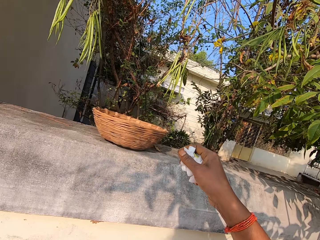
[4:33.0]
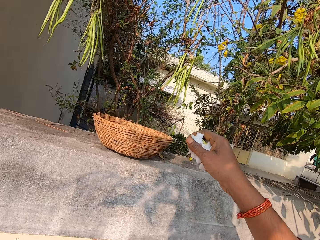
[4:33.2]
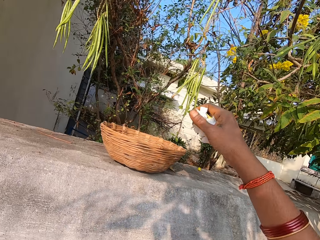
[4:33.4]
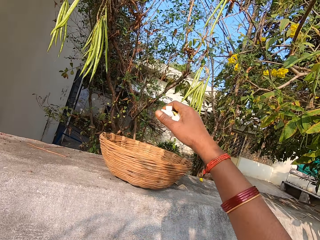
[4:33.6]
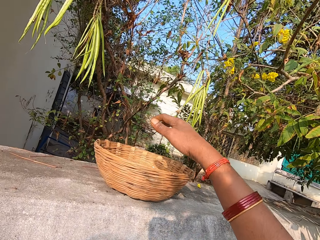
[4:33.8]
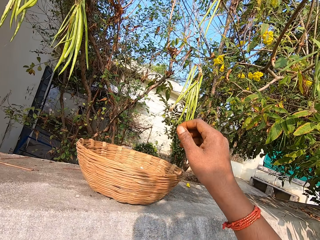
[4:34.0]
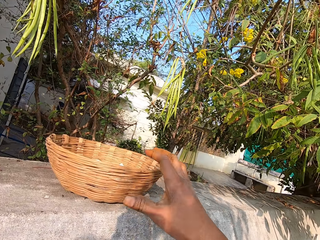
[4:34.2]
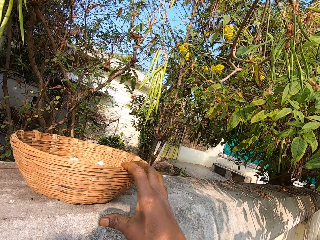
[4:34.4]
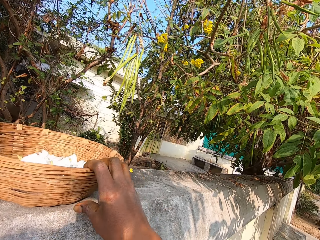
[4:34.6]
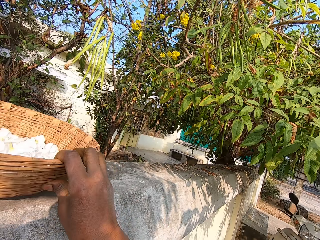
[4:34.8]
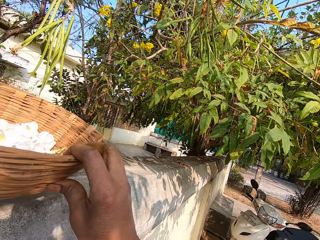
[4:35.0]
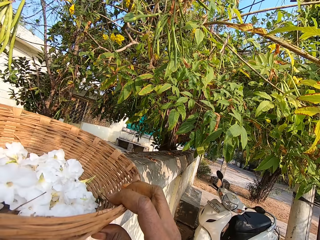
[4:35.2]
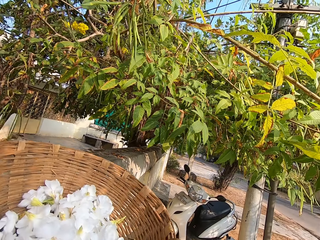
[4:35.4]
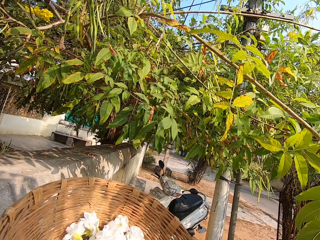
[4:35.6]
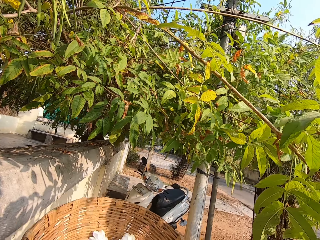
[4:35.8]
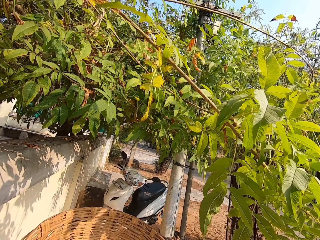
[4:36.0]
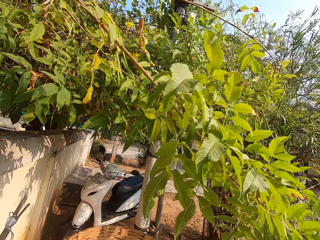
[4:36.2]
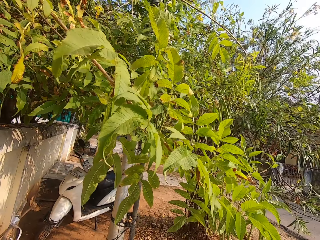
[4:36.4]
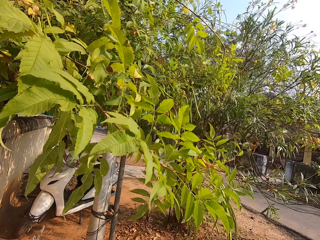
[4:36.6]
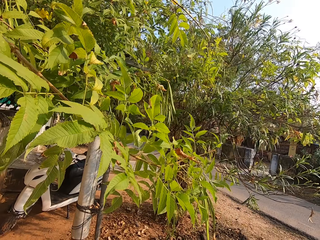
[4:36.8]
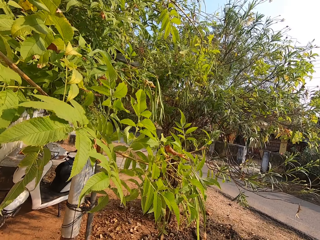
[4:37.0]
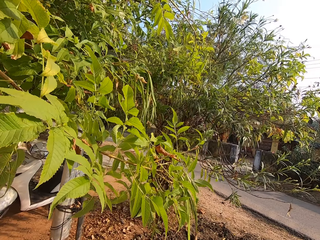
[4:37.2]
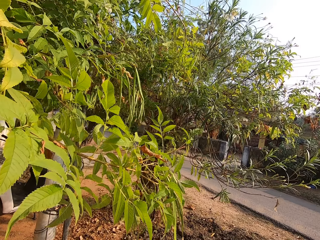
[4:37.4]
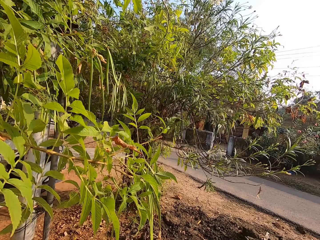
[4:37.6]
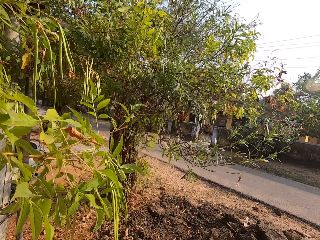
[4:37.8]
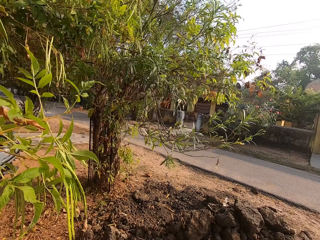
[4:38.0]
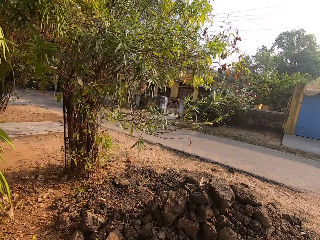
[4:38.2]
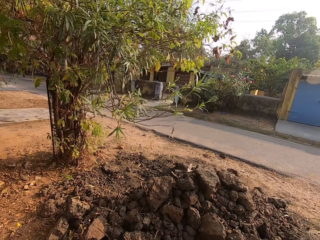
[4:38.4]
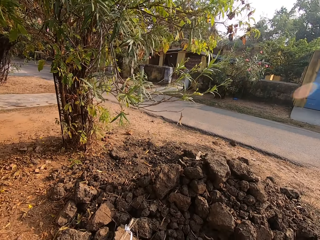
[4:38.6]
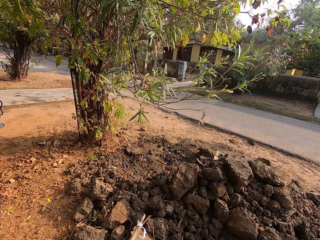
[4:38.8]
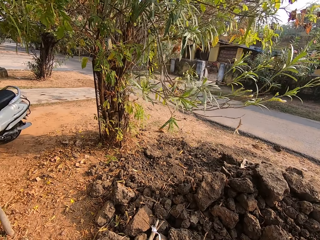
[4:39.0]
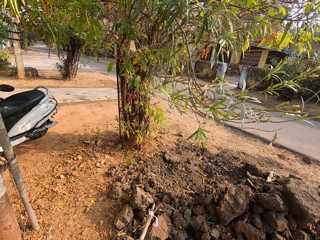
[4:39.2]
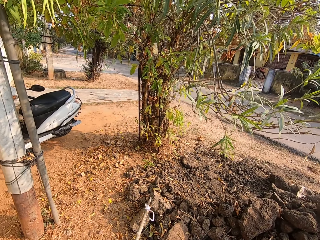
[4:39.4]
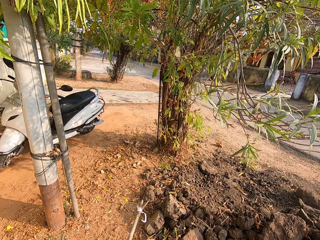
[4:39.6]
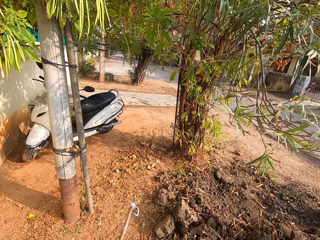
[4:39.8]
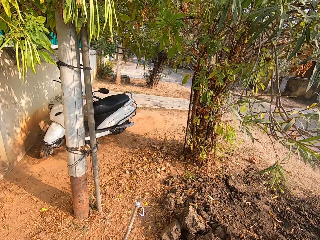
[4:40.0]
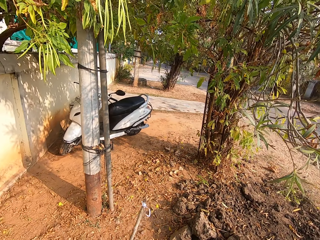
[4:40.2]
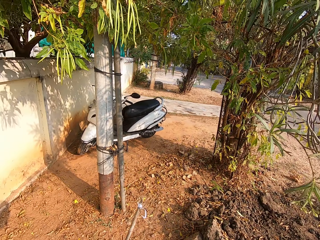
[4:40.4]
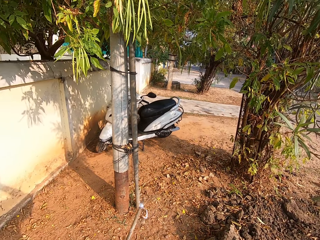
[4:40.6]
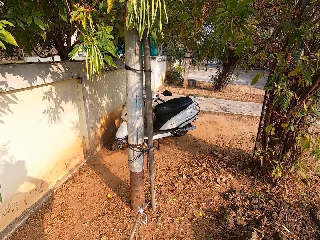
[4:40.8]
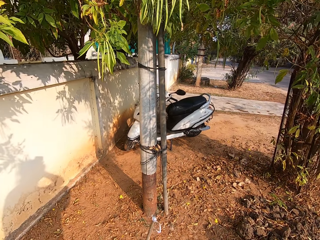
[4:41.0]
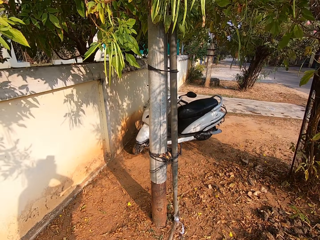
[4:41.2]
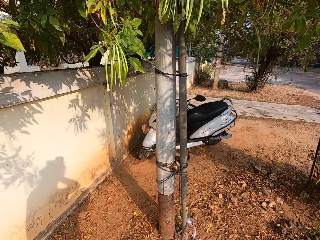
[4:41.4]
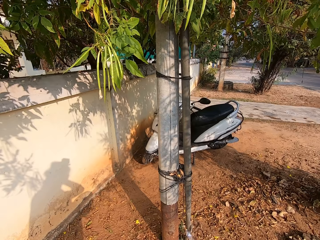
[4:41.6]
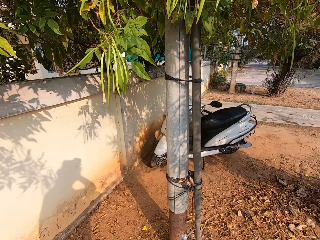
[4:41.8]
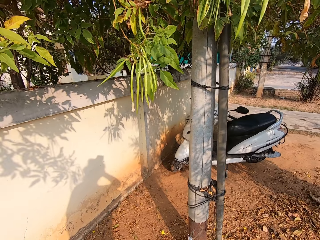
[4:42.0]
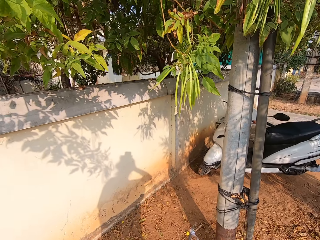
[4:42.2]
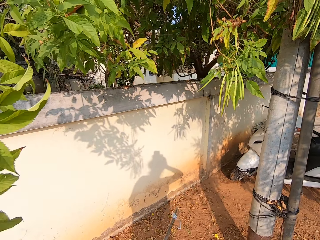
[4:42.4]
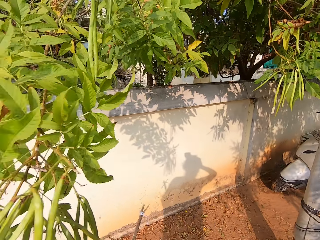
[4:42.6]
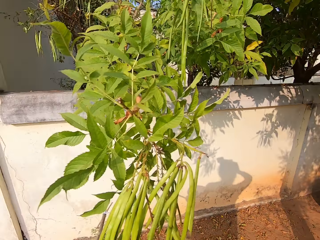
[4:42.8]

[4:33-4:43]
The camera wearer drops the flowers in his right hand in the basket on the fence of the house. He picks up the basket on the fence of the house with his right hand. He walks along the road.

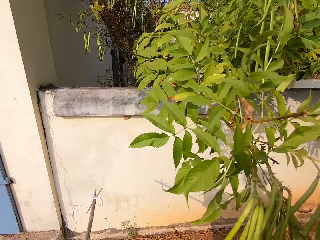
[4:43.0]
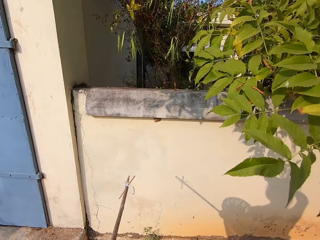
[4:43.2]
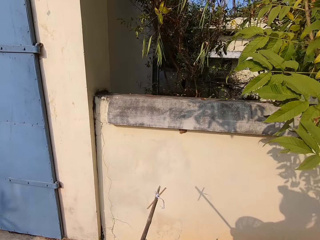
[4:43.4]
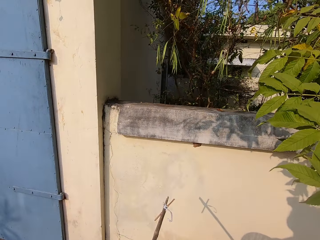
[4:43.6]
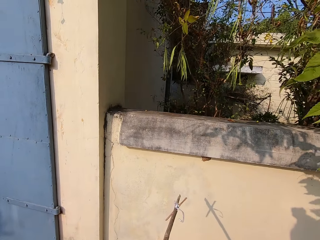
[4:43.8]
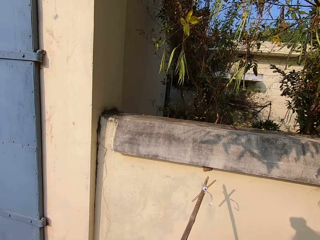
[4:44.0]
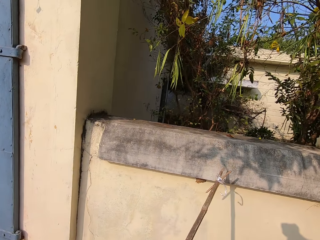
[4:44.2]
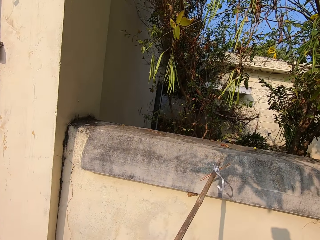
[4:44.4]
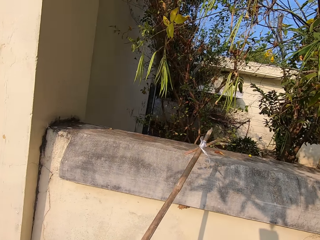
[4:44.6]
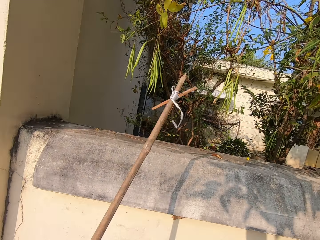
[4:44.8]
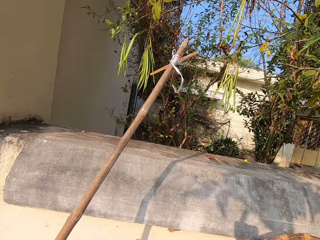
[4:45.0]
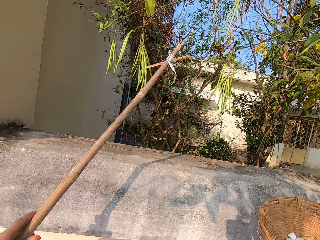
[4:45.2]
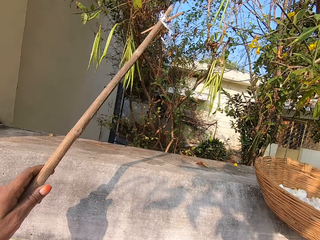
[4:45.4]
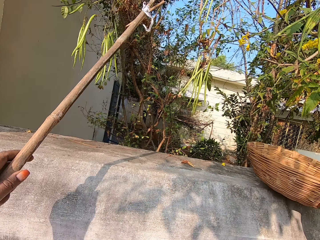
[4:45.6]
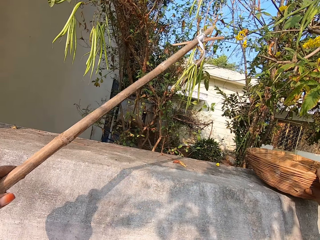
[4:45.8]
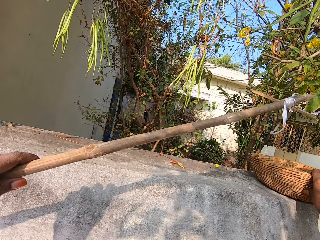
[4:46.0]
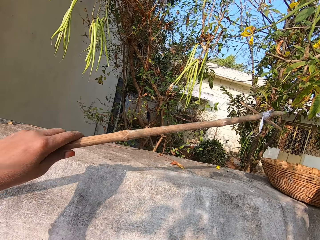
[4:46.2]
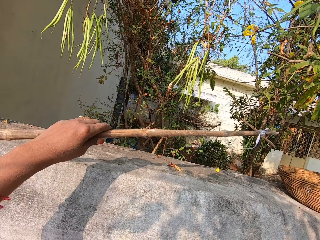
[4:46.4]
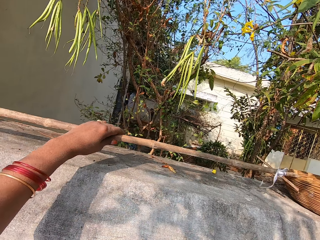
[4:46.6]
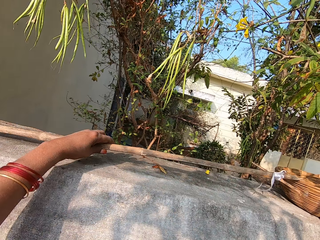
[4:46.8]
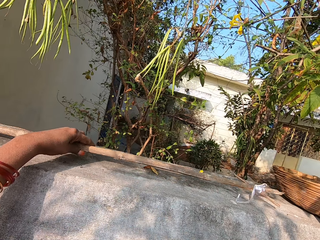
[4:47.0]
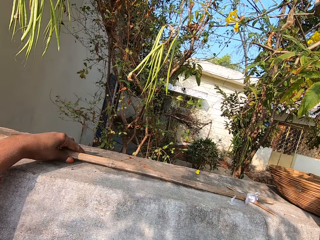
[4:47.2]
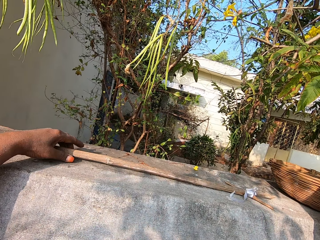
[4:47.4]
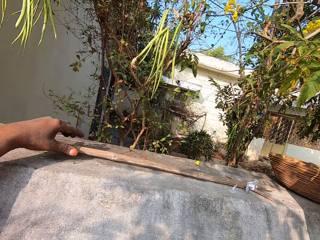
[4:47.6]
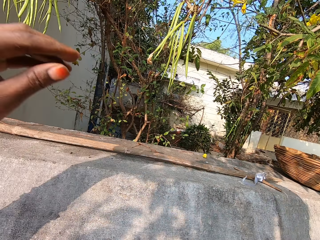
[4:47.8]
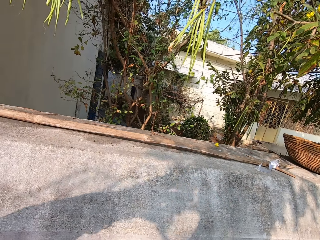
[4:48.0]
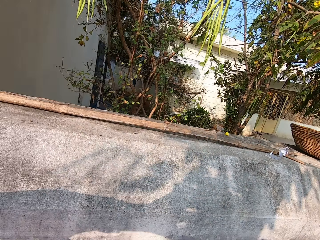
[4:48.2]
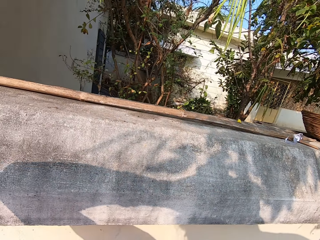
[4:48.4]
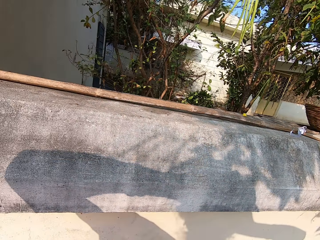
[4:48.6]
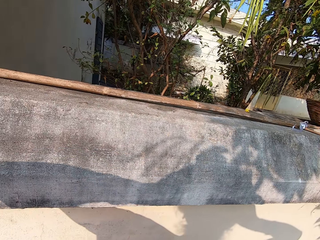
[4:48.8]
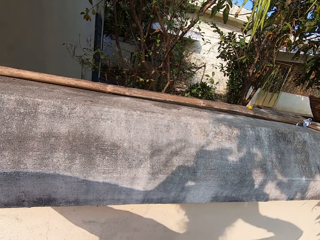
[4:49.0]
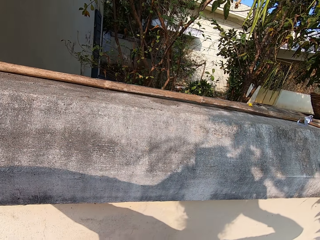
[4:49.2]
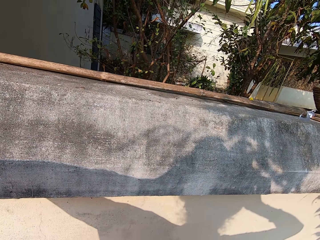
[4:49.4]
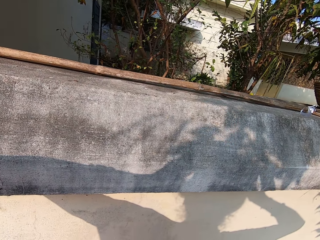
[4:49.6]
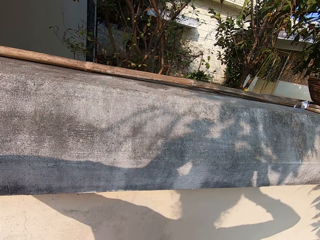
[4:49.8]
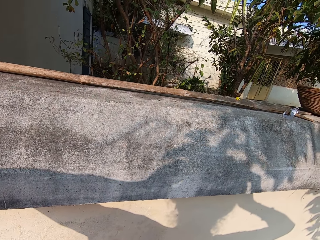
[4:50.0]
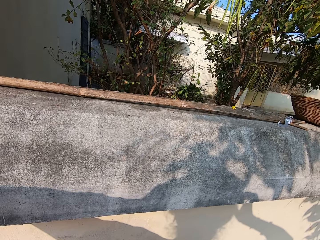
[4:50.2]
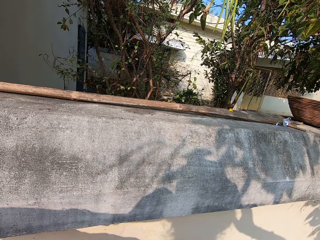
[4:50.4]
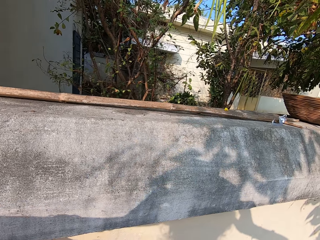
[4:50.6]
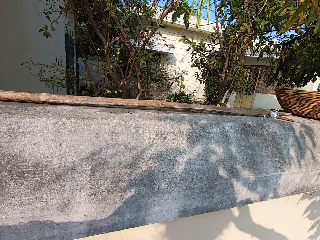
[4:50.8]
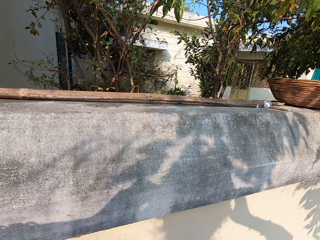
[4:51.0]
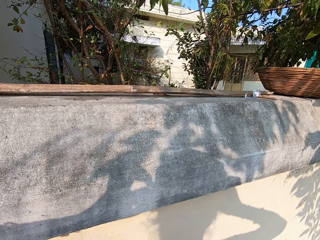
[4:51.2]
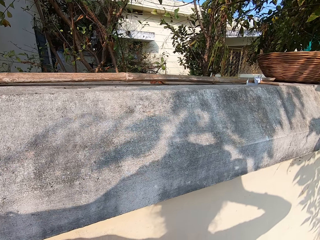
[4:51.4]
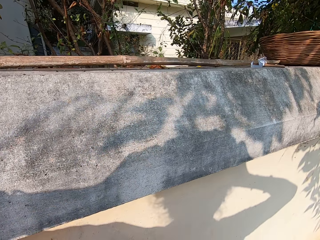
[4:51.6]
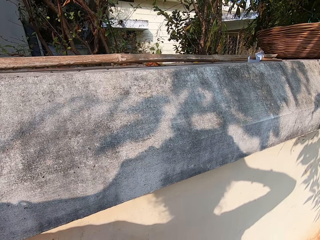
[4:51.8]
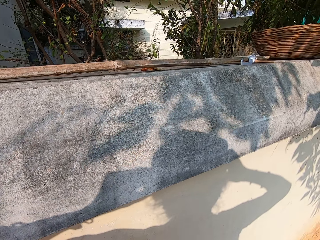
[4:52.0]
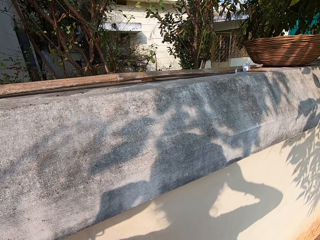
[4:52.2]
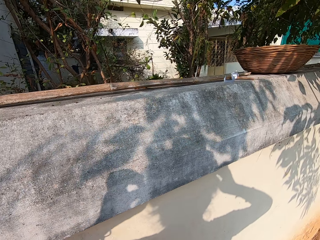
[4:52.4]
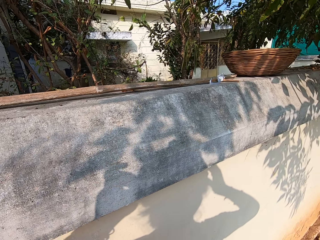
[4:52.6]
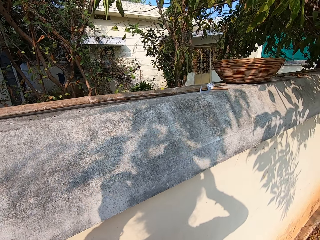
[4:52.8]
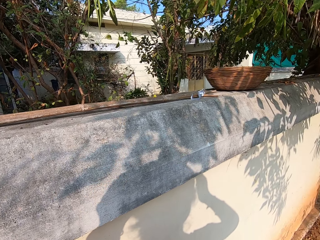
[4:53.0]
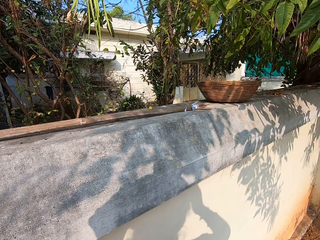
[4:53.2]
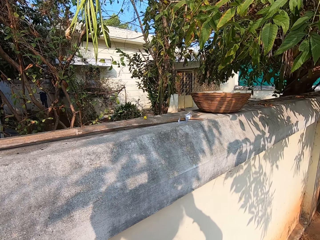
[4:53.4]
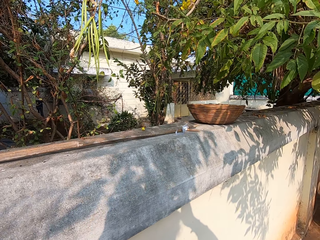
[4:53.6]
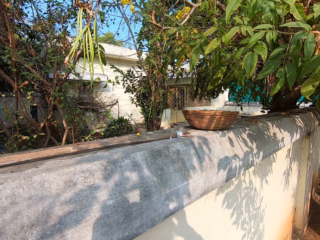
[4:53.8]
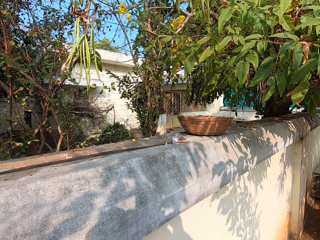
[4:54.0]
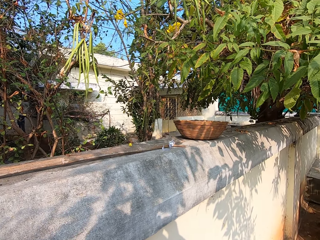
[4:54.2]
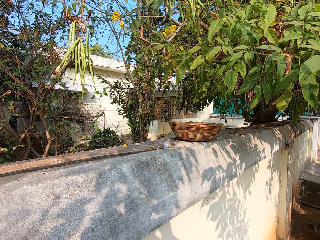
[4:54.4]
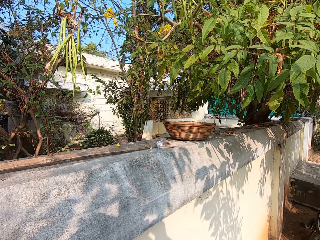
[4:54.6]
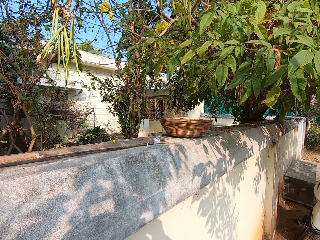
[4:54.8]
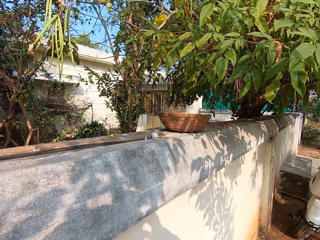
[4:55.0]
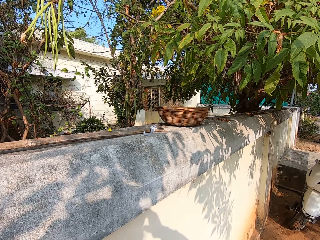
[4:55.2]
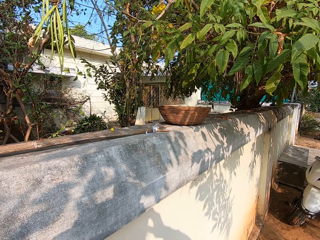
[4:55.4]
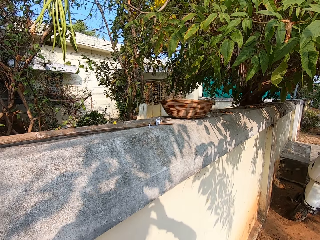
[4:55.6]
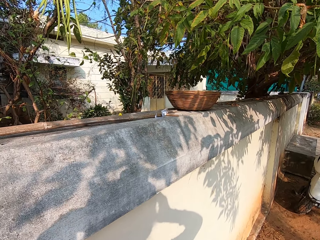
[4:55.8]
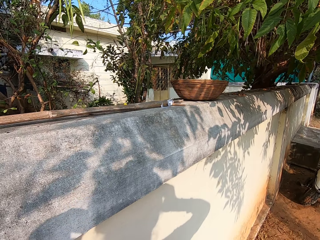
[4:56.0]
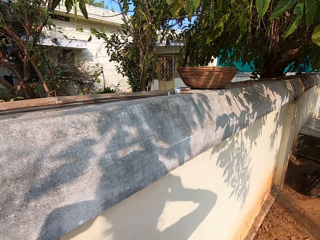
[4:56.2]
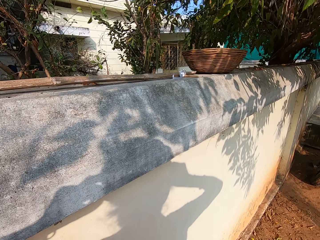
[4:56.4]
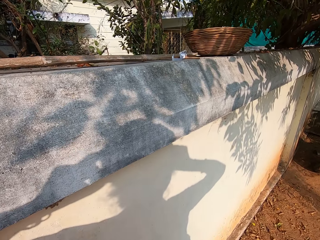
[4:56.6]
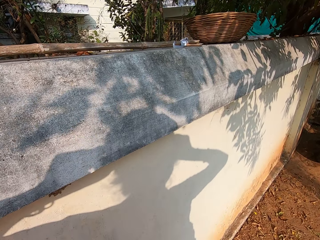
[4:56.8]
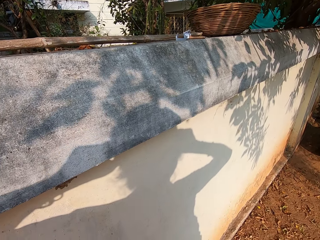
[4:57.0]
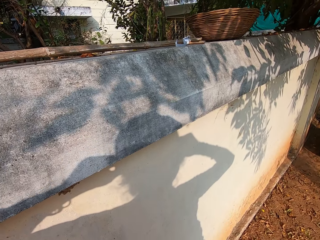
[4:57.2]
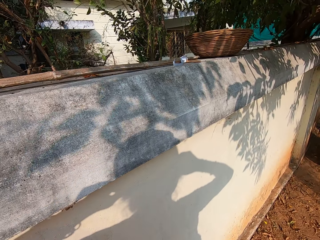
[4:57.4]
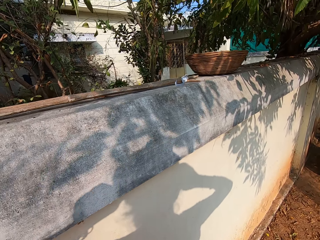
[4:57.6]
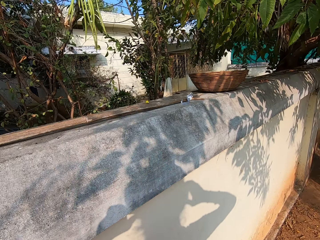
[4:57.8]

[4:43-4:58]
The camera wearer places the basket in her right hand on the wall. She places a stick in her left hand on the wall. She does something.
